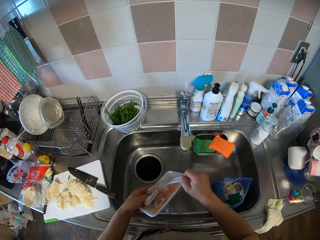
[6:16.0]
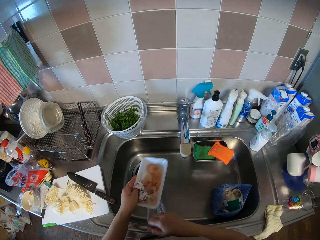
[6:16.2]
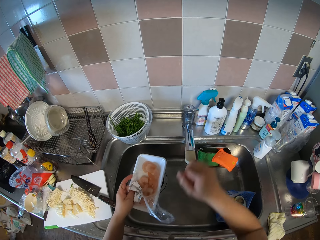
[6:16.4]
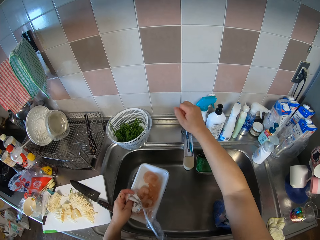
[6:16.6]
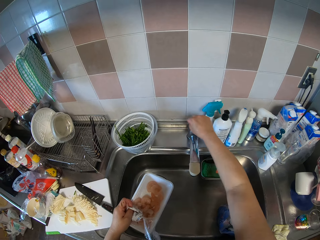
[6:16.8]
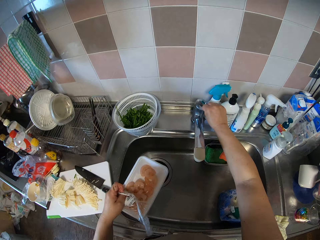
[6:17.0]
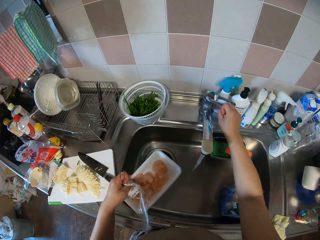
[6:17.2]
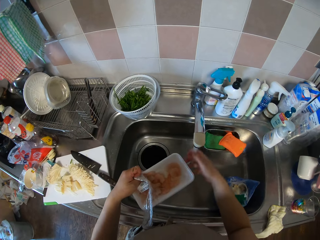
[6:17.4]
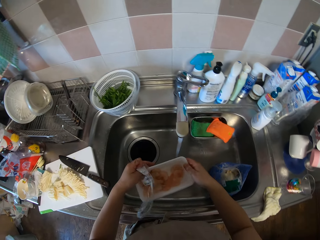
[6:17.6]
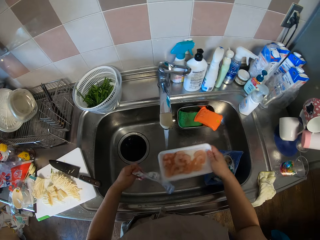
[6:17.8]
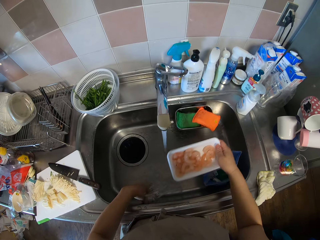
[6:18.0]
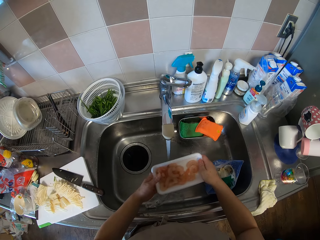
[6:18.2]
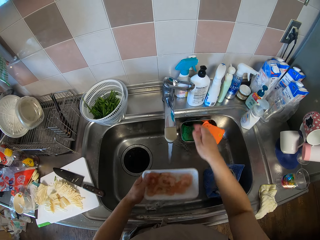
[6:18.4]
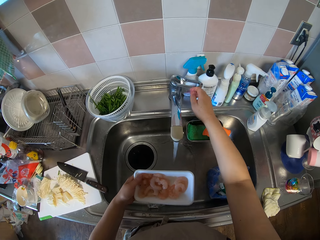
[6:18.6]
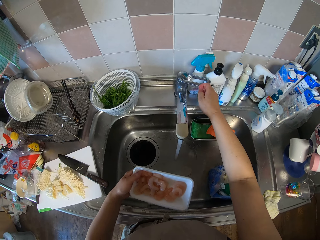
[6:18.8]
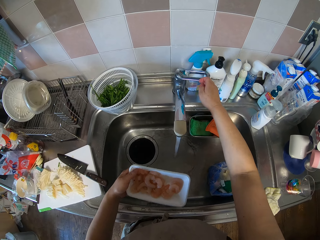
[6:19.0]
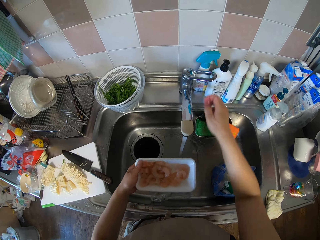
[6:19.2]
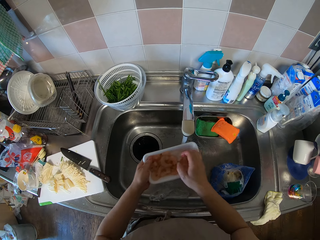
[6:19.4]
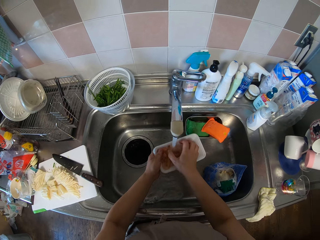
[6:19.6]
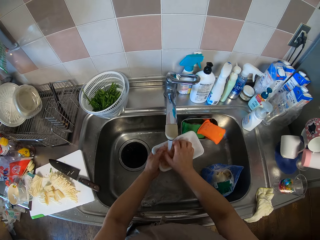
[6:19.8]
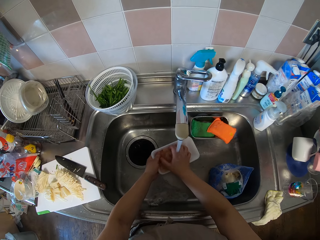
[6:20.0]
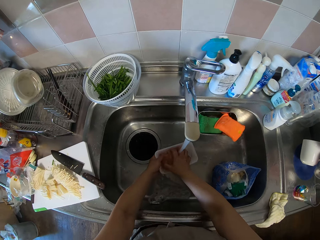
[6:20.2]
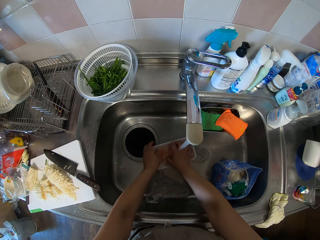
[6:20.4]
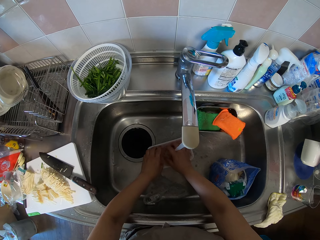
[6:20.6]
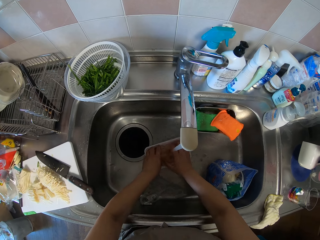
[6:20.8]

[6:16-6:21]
The camera wearer turns on the tap. They rinse the prawns.

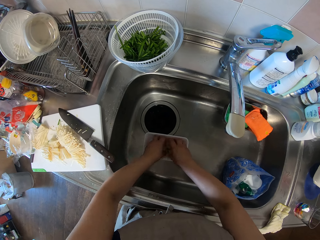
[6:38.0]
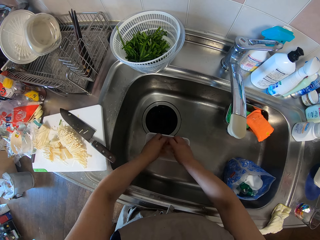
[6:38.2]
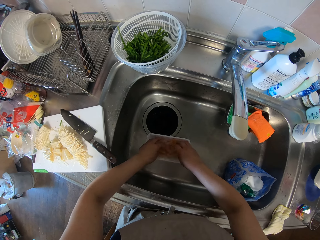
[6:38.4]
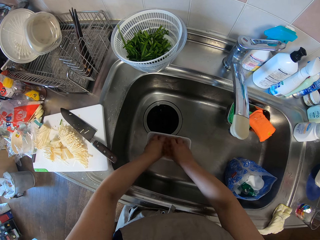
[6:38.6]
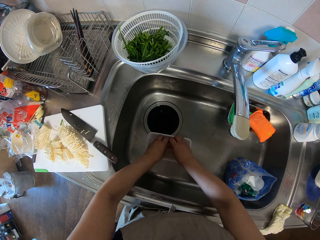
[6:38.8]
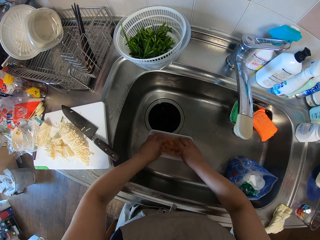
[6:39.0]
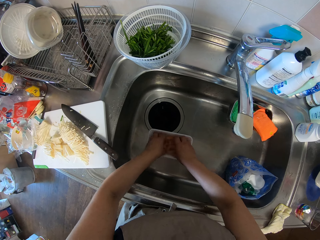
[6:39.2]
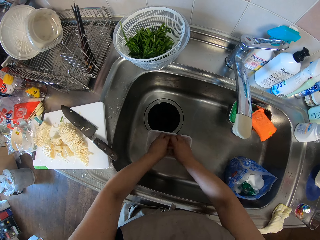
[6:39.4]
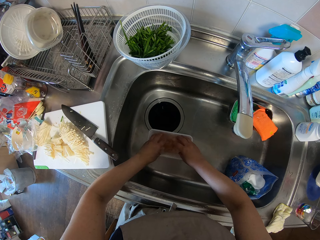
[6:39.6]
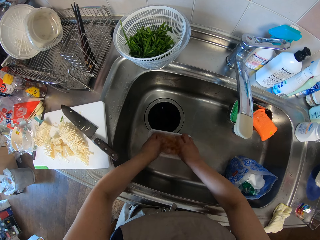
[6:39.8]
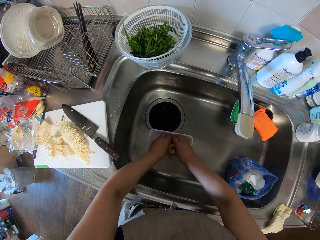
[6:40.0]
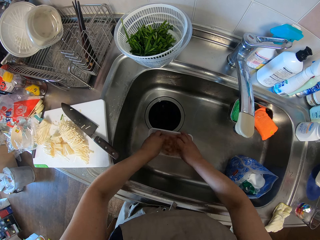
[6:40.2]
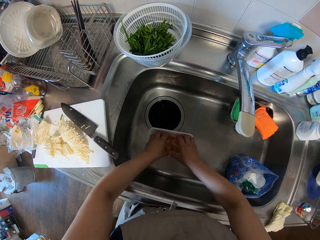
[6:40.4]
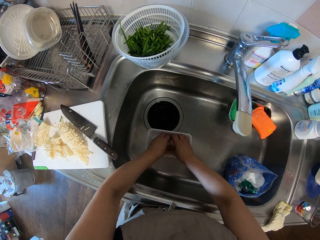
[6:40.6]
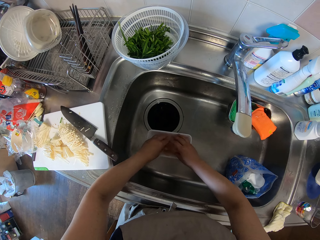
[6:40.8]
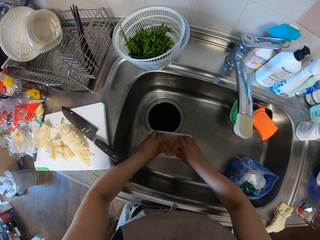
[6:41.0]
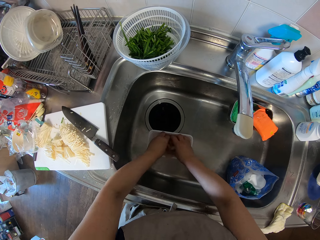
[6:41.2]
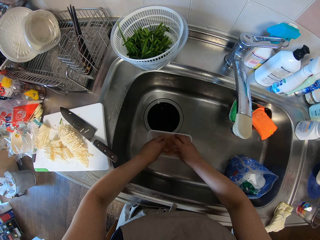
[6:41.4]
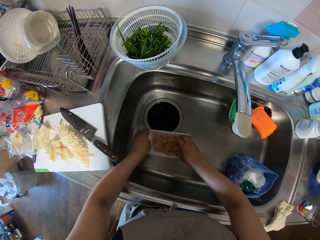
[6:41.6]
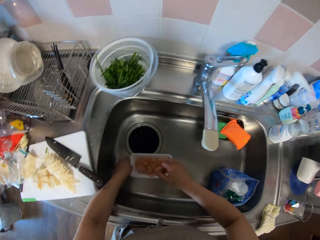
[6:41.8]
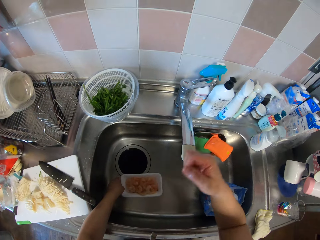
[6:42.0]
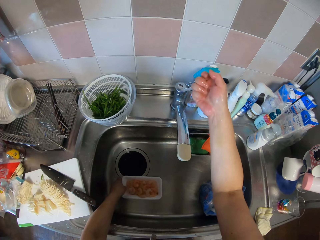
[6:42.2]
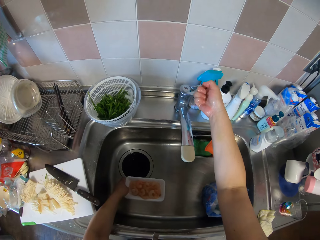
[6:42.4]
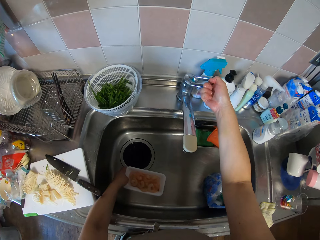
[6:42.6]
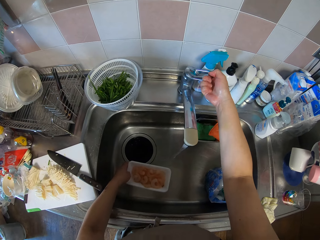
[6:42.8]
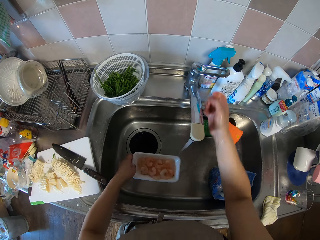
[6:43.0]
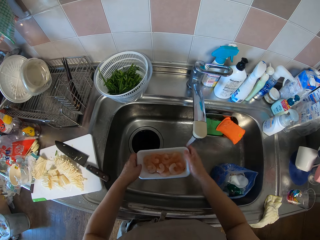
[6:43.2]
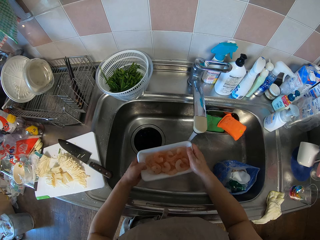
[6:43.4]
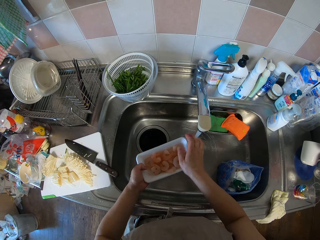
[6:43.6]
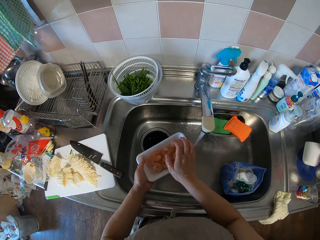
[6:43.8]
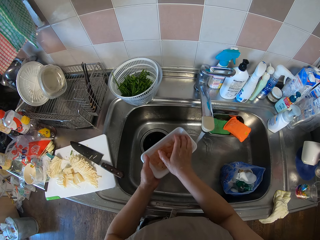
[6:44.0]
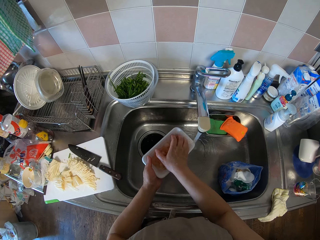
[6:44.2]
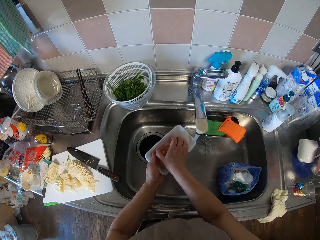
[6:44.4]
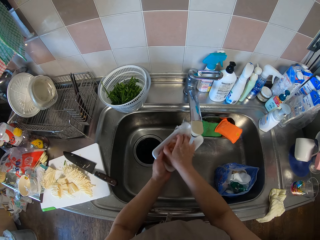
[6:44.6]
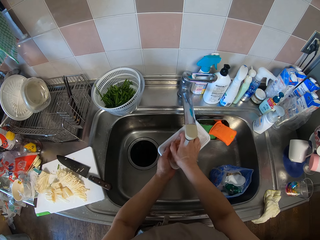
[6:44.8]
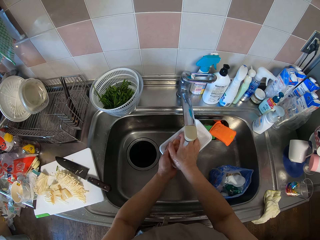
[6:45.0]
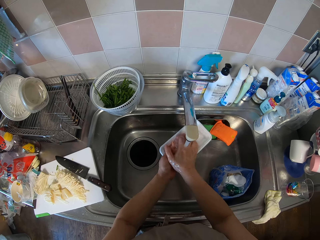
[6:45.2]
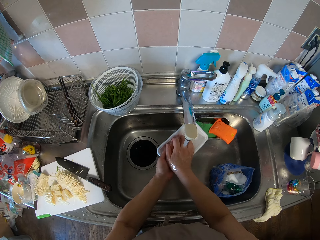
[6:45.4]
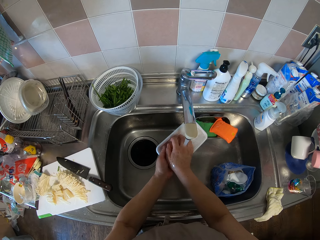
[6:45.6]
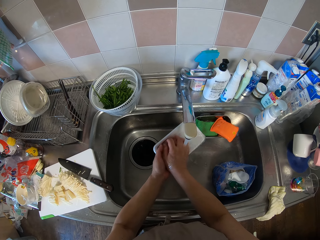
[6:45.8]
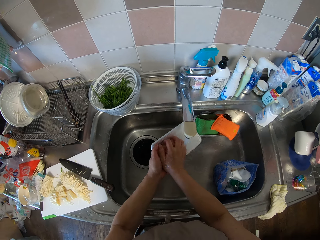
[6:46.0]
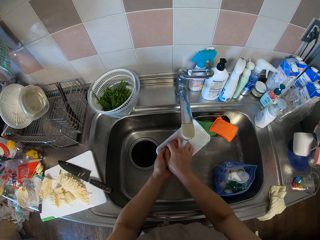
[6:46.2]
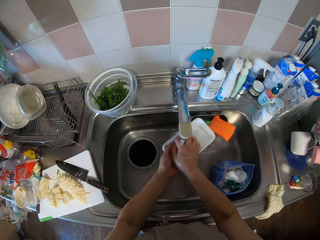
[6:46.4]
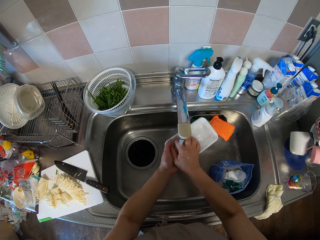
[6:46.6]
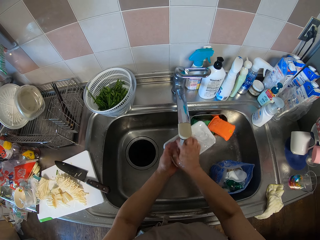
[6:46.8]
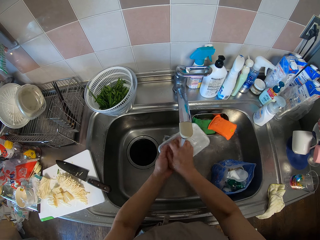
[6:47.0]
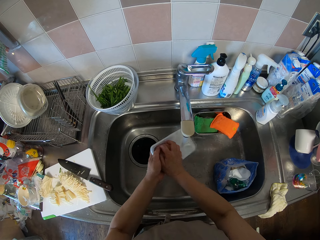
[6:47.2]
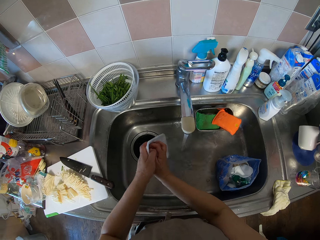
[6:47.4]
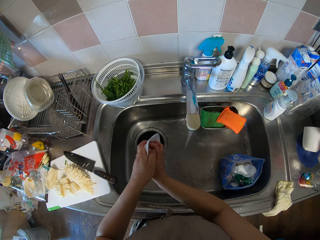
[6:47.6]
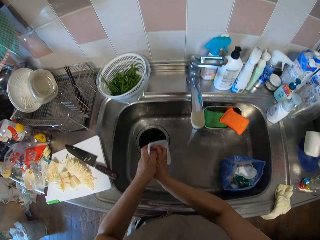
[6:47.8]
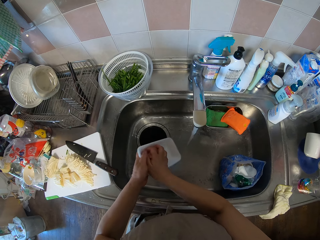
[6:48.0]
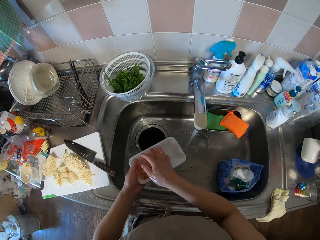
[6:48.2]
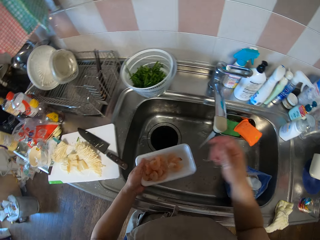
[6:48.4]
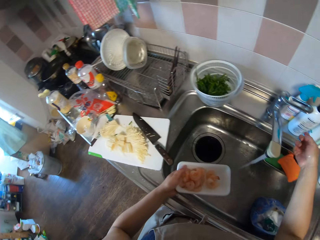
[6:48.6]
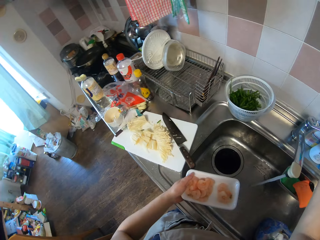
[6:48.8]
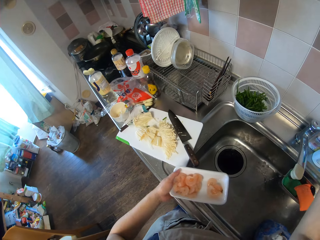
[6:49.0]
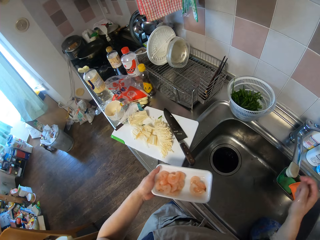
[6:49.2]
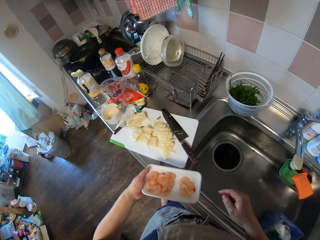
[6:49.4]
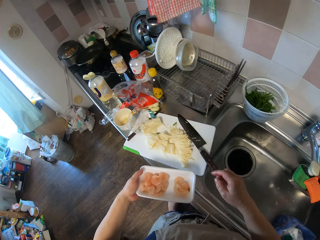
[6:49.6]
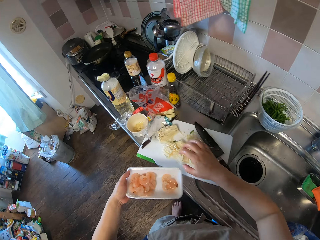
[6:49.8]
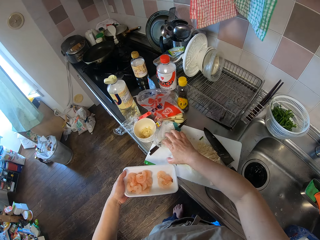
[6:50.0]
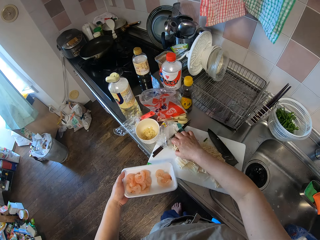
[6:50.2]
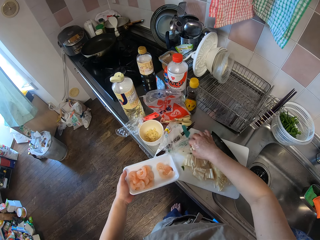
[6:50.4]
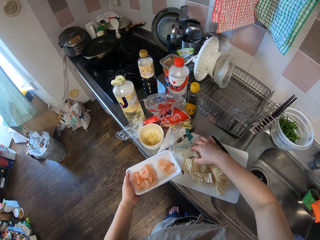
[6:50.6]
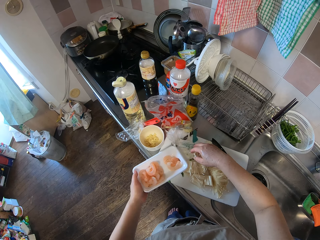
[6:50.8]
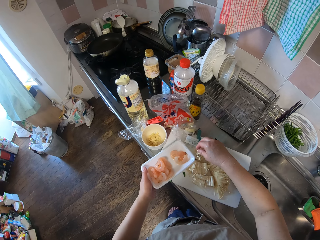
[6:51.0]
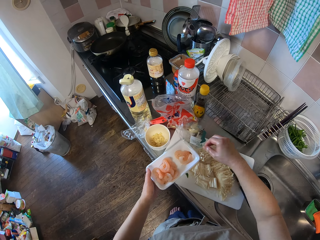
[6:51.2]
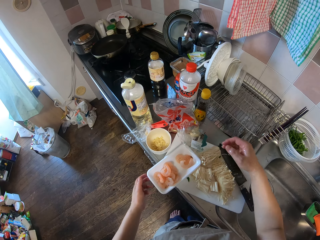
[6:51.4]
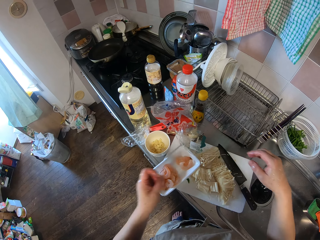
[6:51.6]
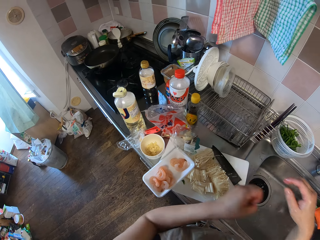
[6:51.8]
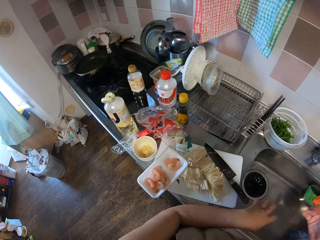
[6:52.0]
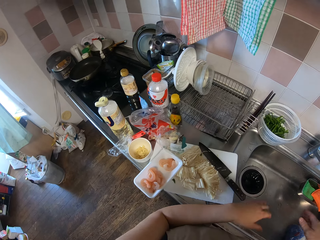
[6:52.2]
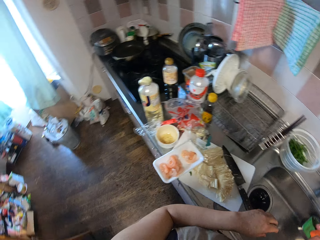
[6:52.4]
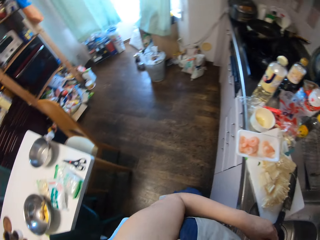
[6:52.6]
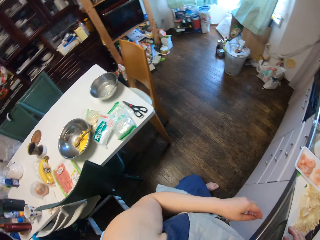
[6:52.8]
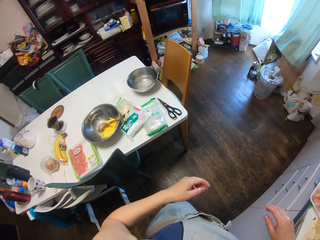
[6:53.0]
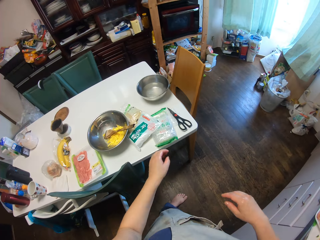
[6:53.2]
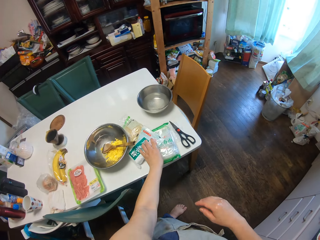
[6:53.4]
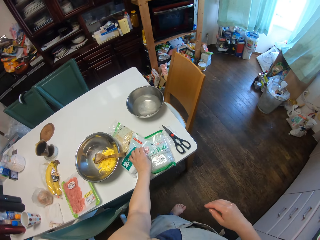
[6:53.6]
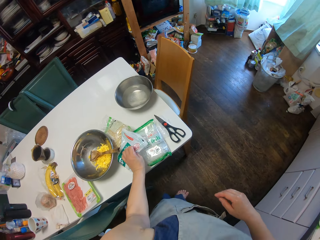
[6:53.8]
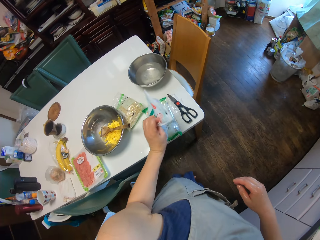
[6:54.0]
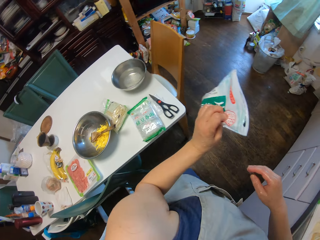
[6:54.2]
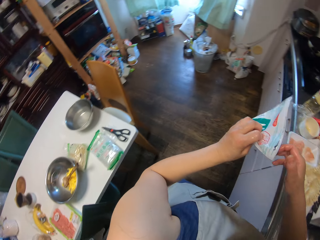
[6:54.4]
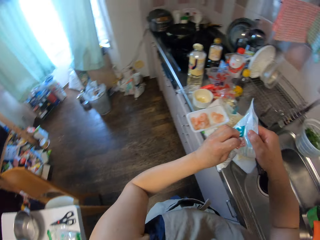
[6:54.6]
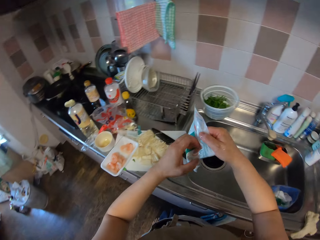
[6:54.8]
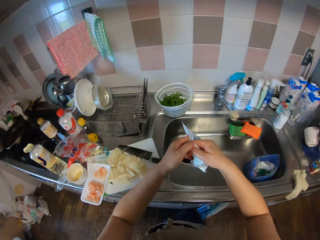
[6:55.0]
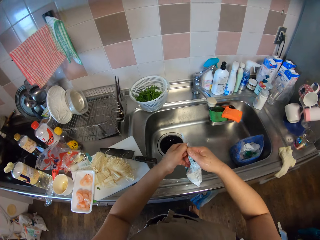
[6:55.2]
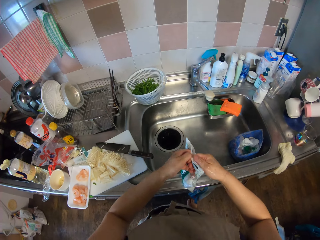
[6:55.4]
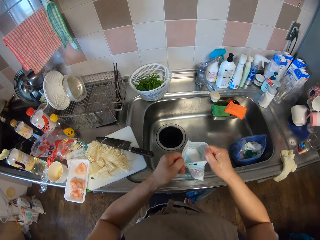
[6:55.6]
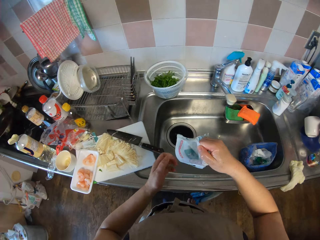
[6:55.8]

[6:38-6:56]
The camera wearer rubs the prawns with the oil. They turn on the tap. They rinse the prawns. They pour the water in the sink. They turn off the tap. They move the enoki mushroom. They put down the powder. They drop the pack of prawns on the table. They pick up a nylon of salt.
